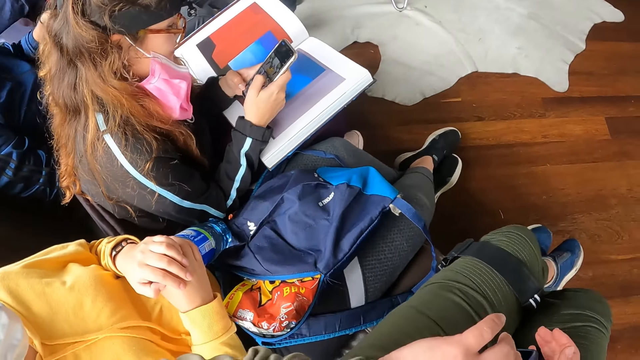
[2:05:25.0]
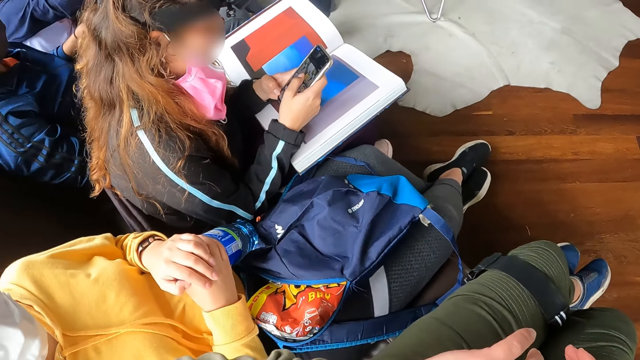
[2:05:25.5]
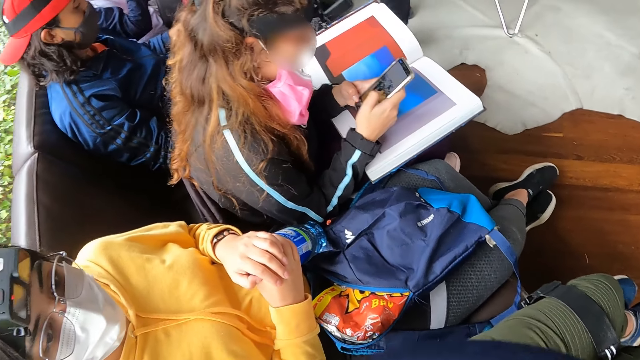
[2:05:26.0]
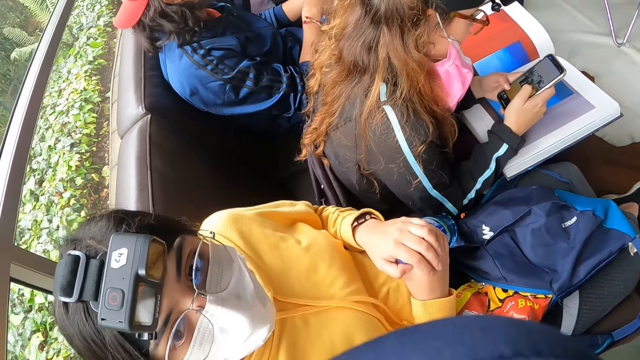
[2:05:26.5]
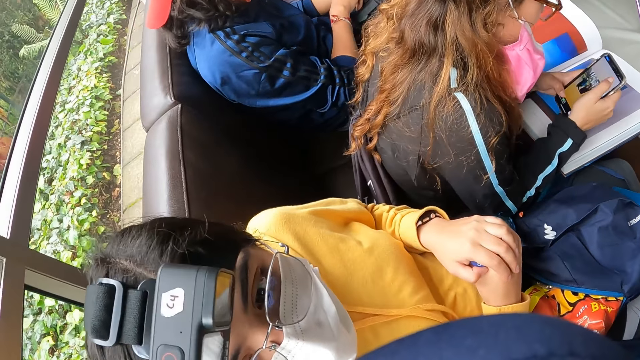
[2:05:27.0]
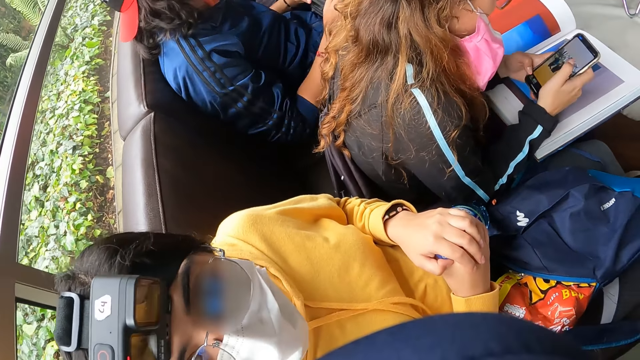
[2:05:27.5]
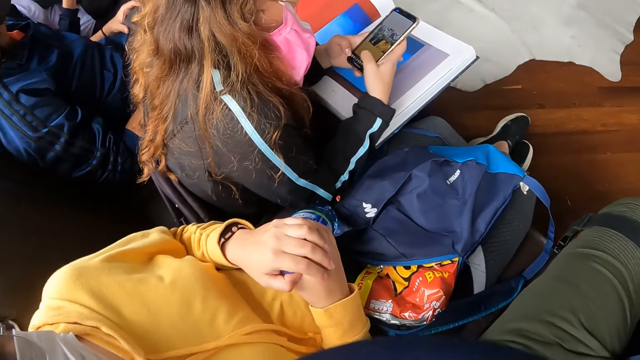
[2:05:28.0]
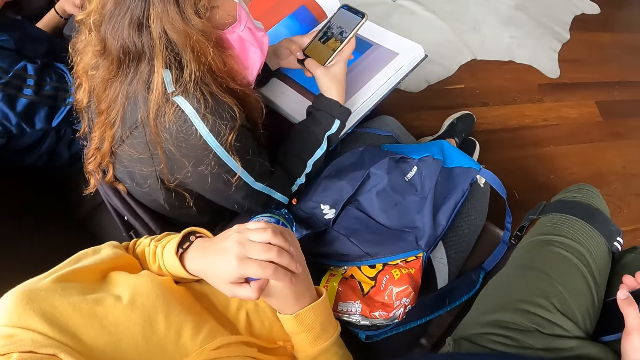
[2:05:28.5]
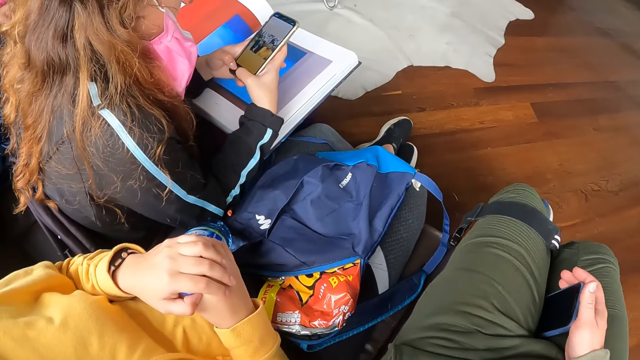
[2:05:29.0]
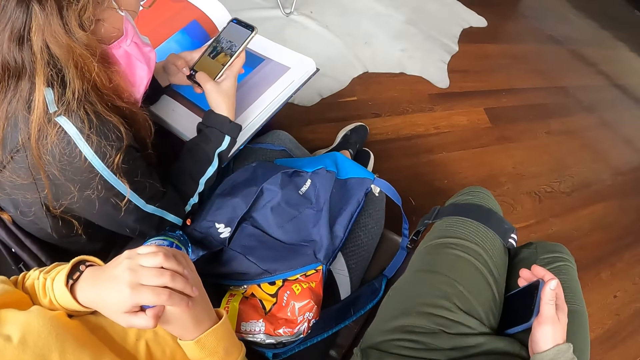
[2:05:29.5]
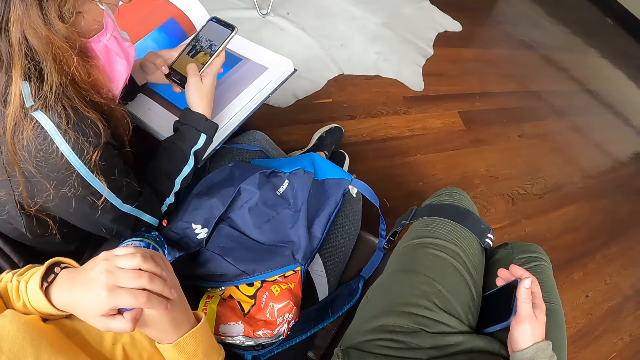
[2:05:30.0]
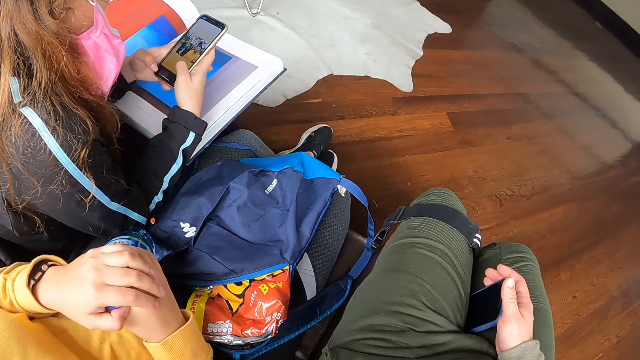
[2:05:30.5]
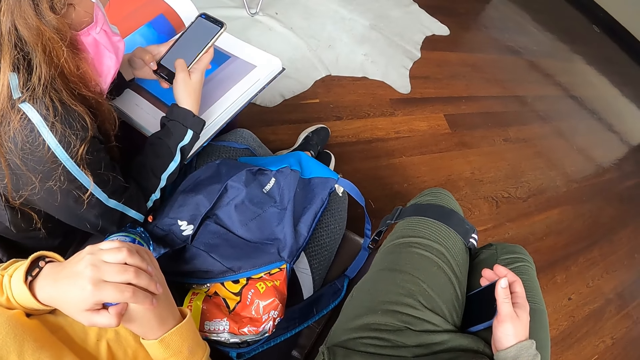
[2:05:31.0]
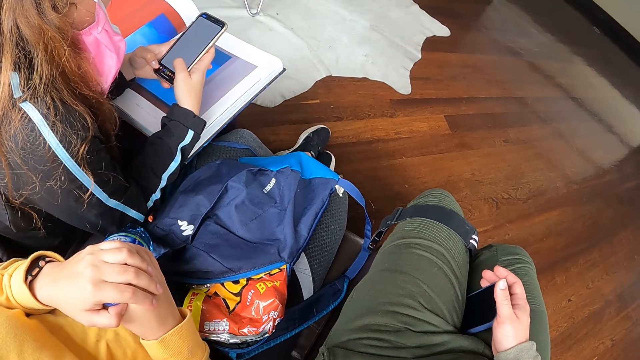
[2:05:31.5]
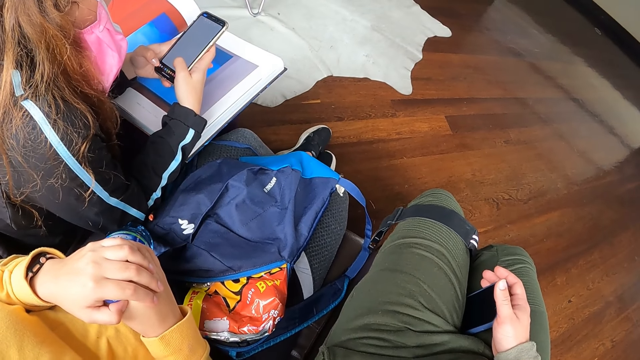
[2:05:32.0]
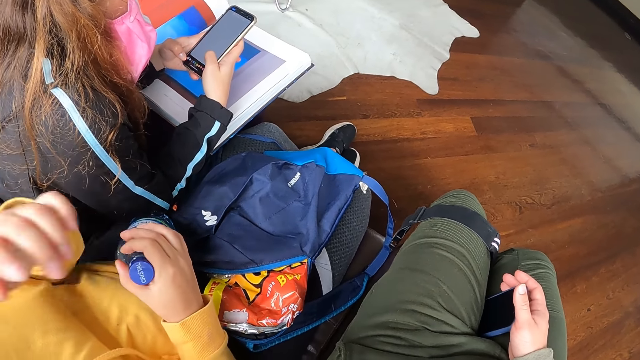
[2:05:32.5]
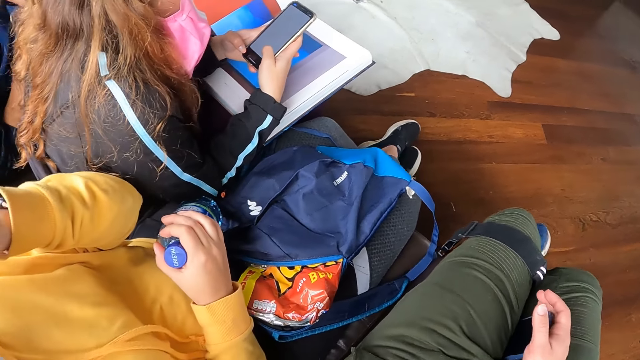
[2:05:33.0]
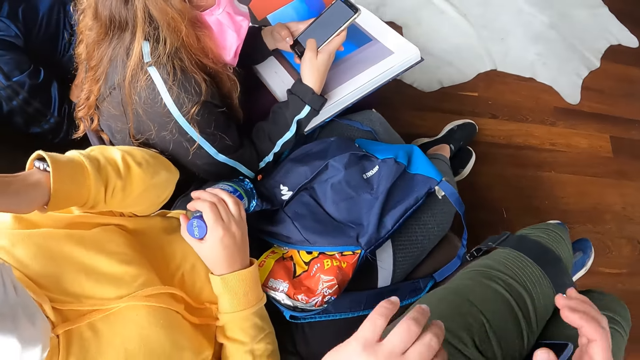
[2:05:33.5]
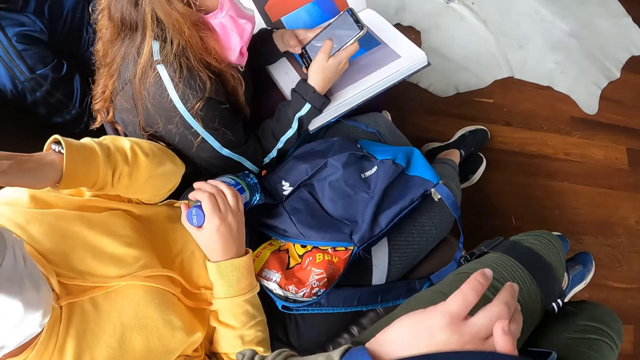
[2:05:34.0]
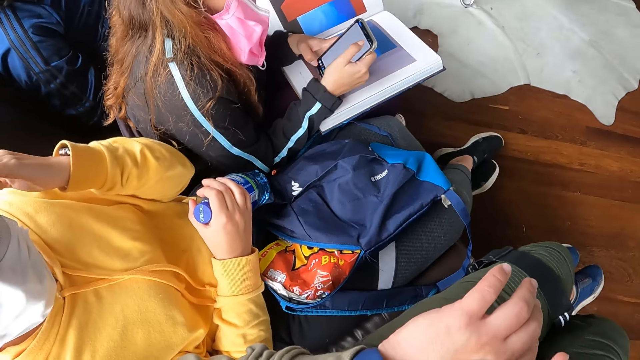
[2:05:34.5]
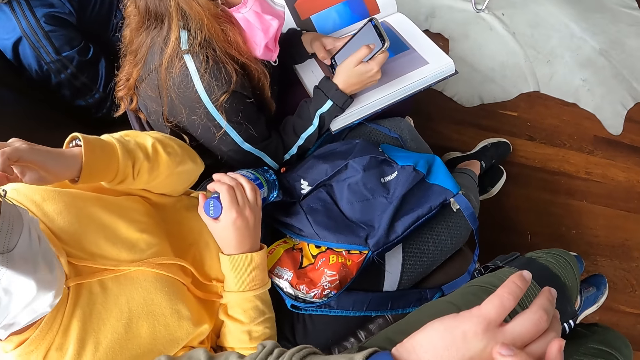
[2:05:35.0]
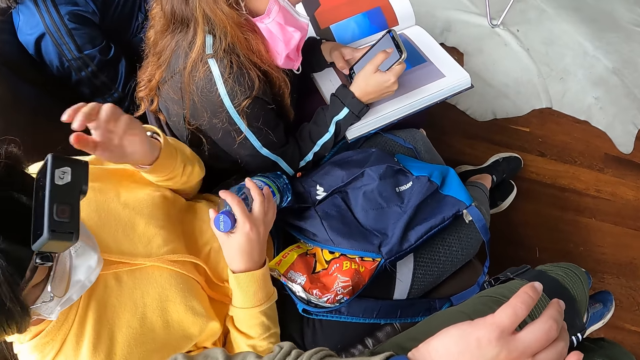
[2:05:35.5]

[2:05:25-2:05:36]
The camera wearer interacts with the woman. She operates the wrist watch on her left hand with her right hand.

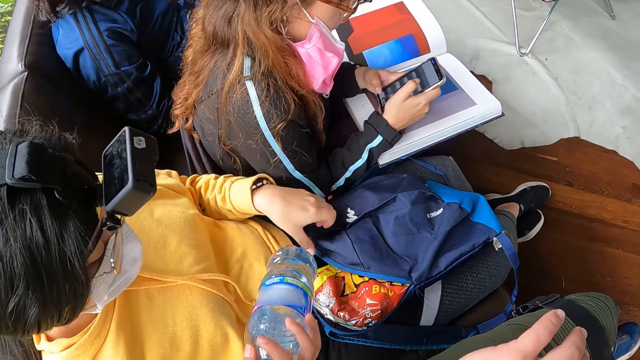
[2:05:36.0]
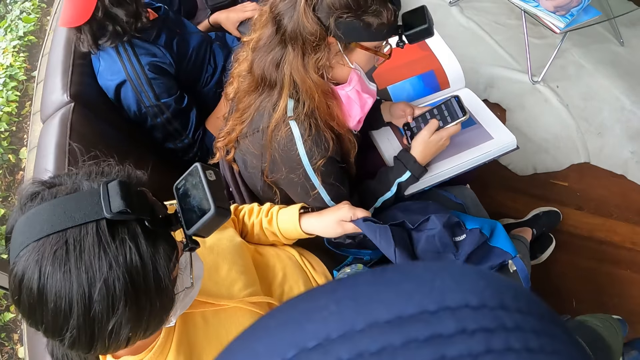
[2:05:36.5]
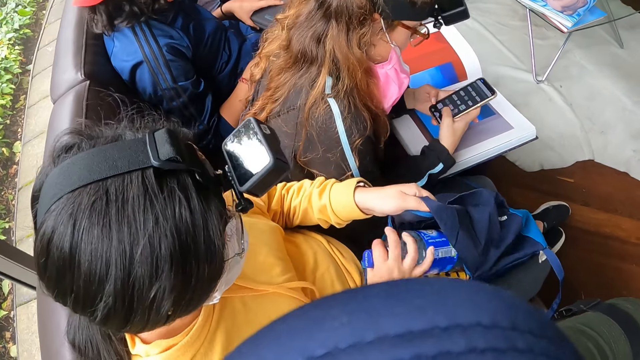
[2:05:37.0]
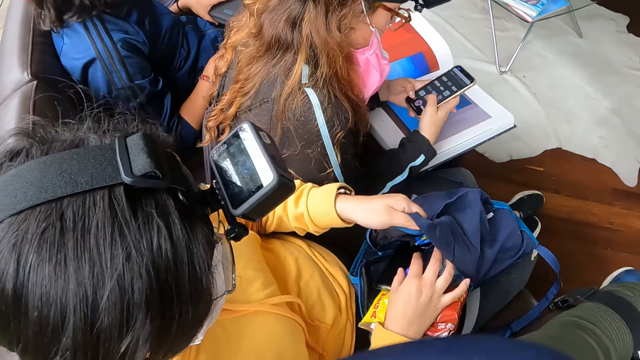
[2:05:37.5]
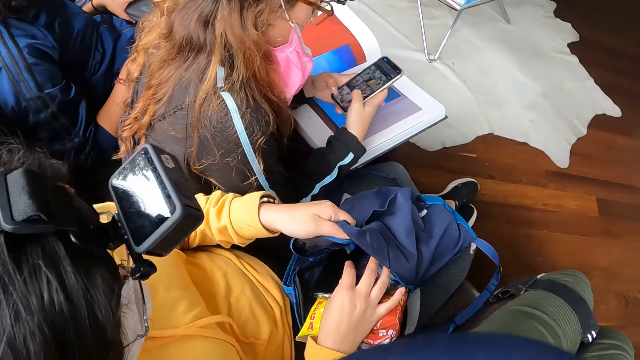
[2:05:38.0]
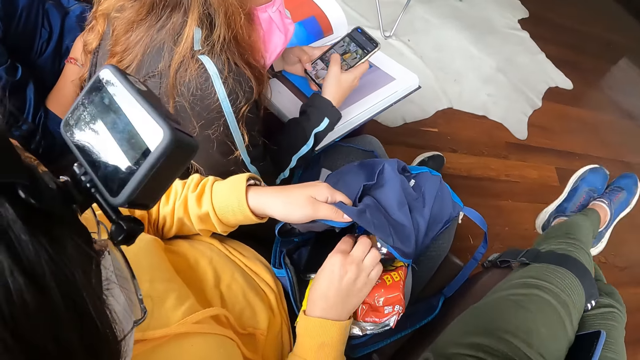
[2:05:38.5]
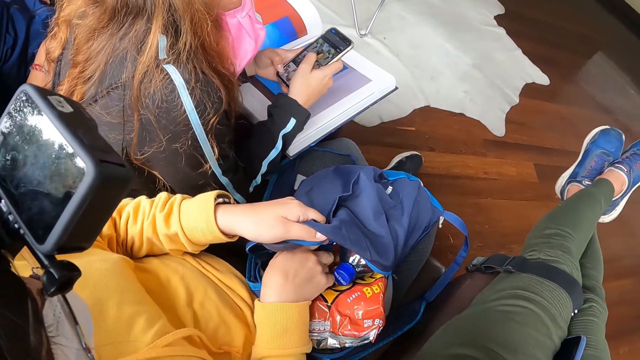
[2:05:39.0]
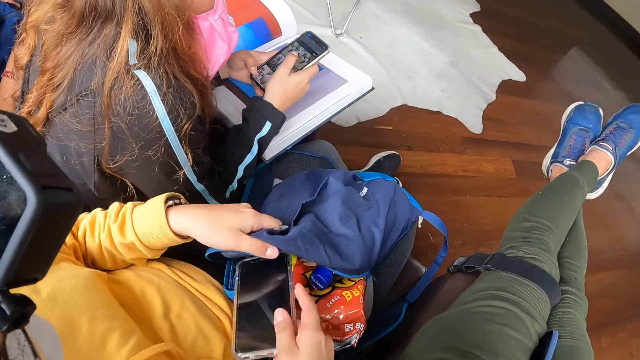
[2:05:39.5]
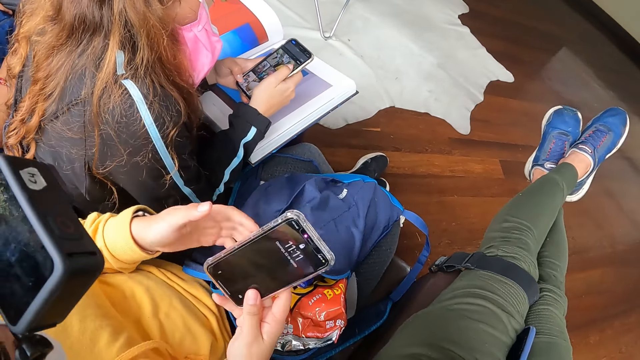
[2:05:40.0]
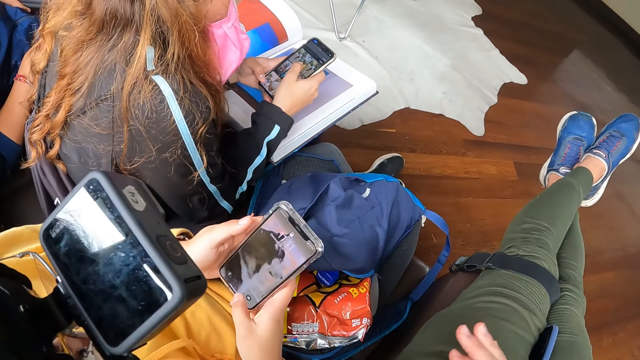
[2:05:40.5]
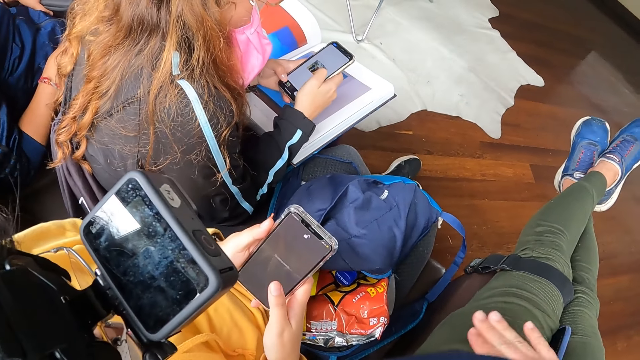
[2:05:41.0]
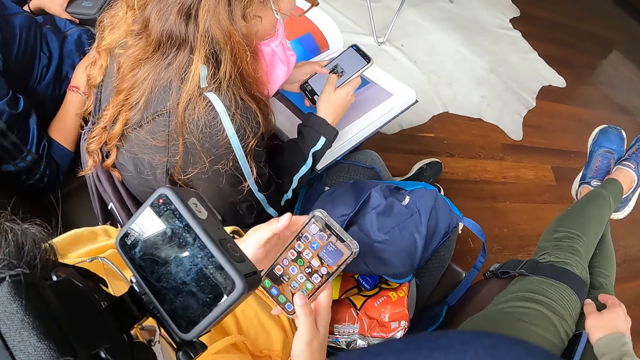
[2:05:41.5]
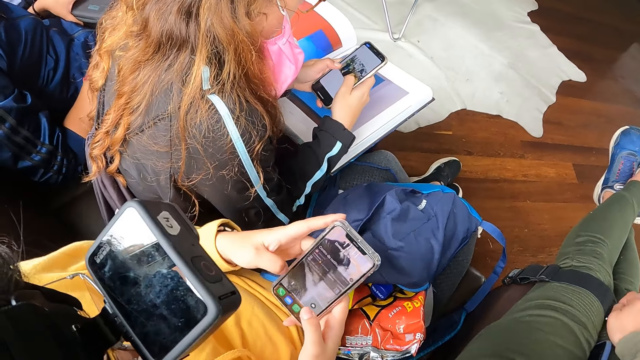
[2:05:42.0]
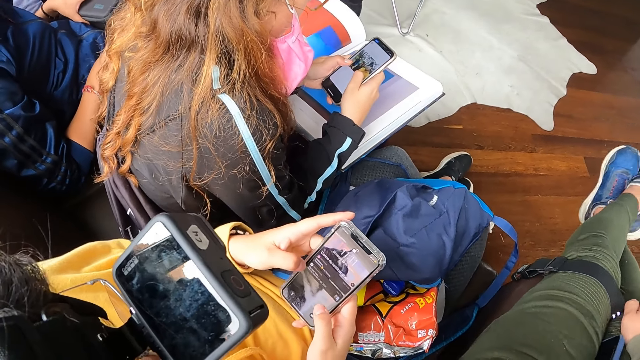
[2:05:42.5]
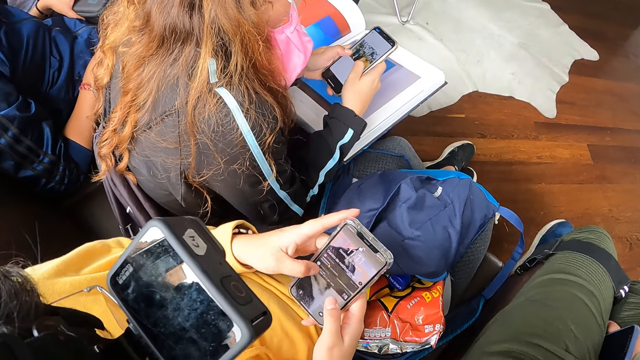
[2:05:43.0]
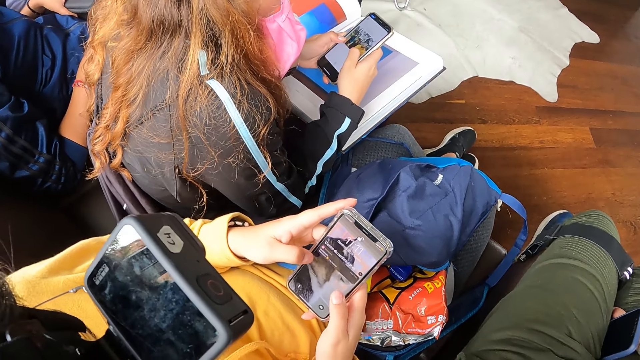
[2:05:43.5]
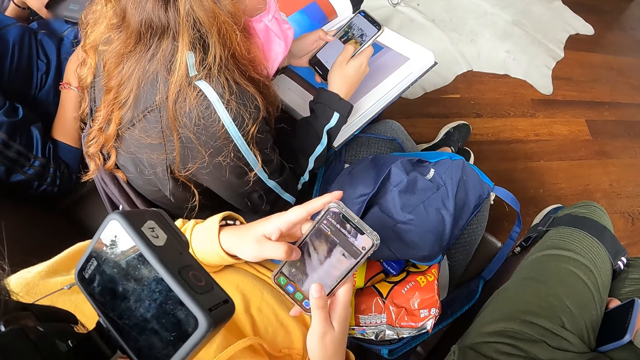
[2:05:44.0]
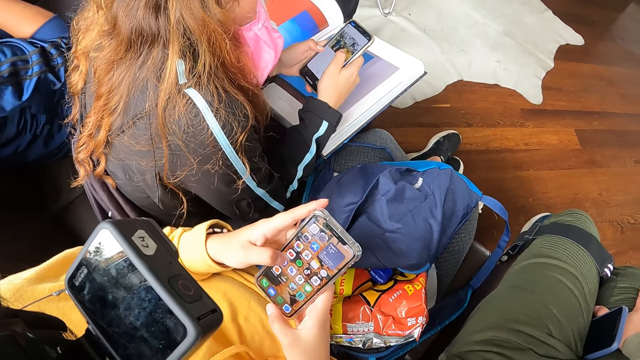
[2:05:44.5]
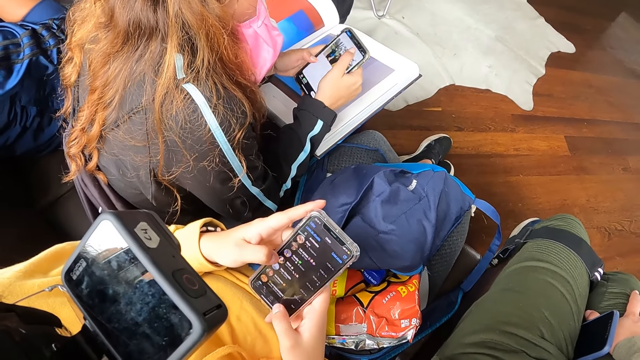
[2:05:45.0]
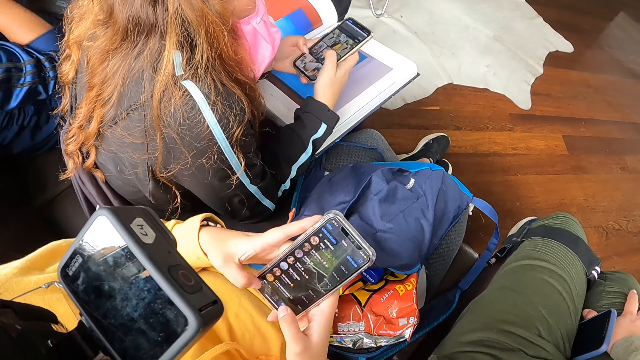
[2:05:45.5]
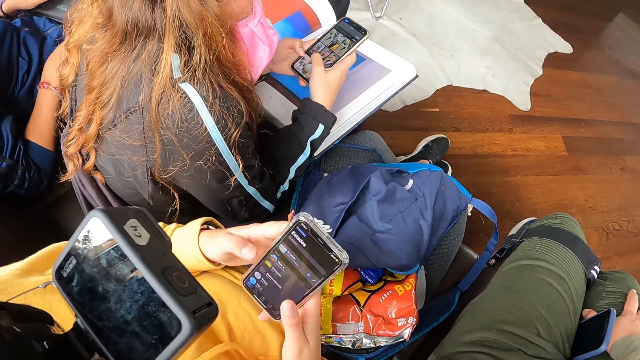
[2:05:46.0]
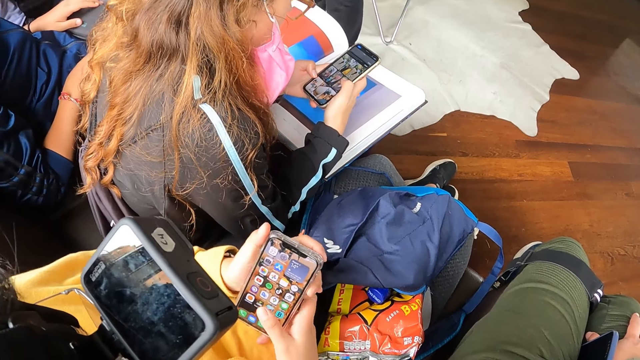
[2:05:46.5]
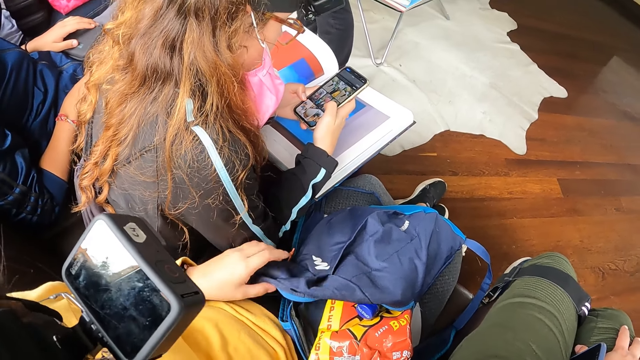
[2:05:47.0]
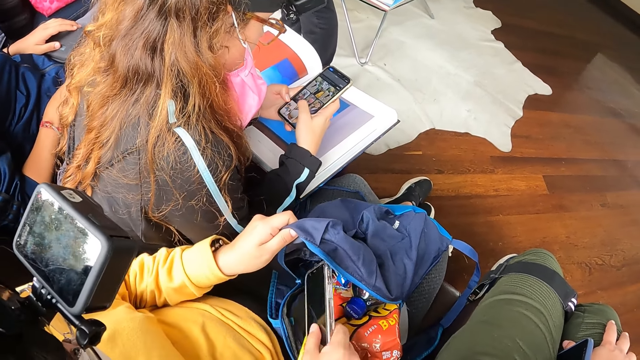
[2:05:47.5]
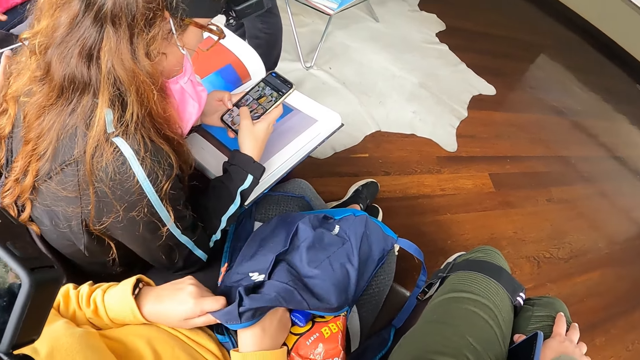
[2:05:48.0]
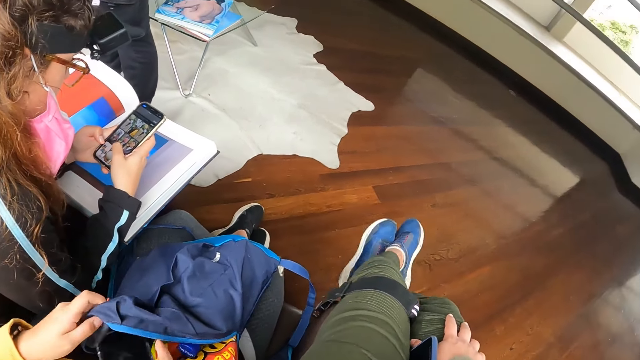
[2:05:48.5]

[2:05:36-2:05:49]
The woman puts the bottle of water into the blue bag on her legs with both hands. The woman removes the phone from the blue bag on her legs with her right hand and operates the phone in both hands. The camera wearer dusts her pair of trousers with her right hand. The woman holds the blue bag on her legs with her left hand and puts the phone in her right hand into the blue bag on her legs.
